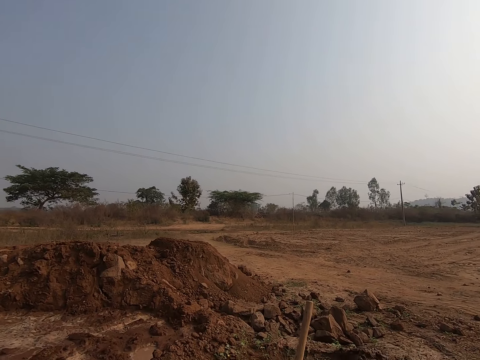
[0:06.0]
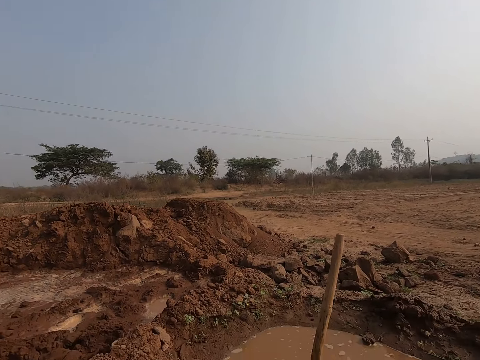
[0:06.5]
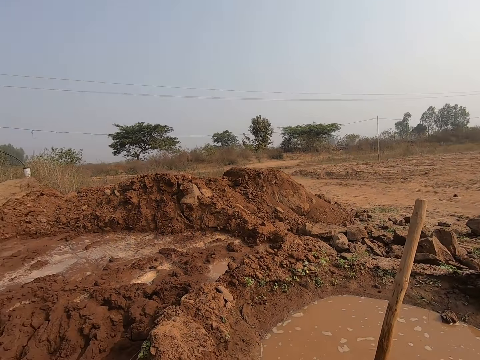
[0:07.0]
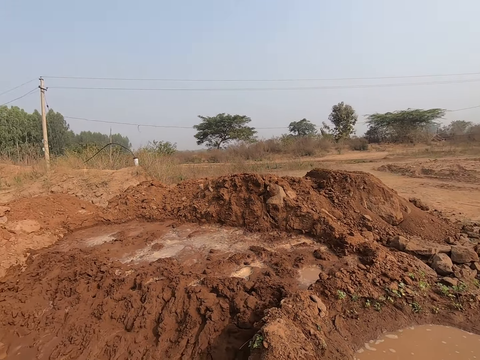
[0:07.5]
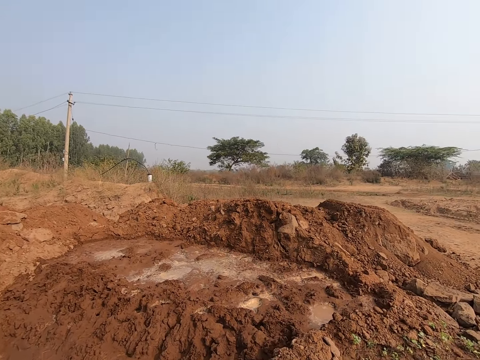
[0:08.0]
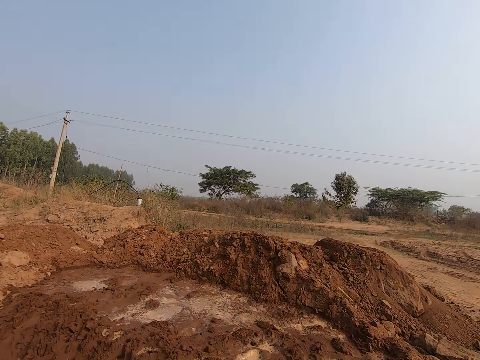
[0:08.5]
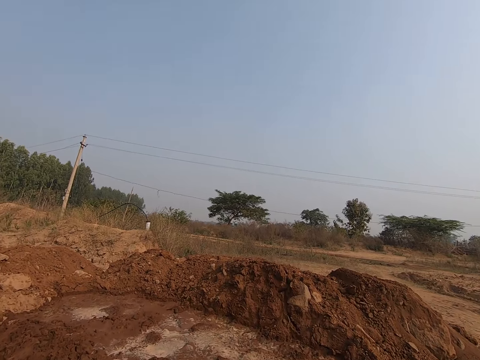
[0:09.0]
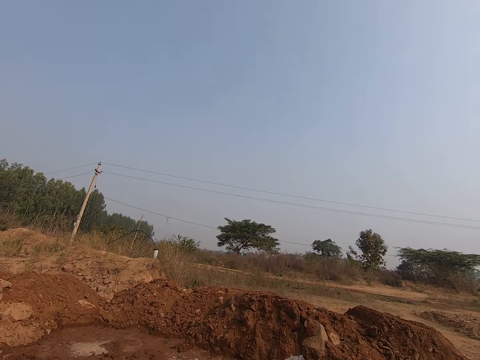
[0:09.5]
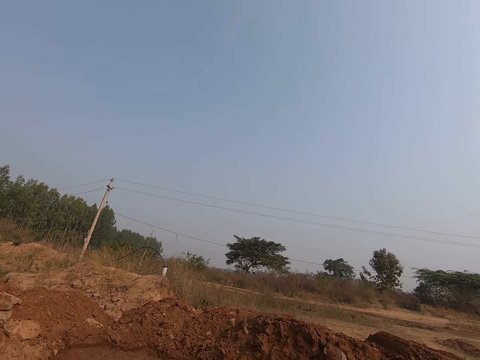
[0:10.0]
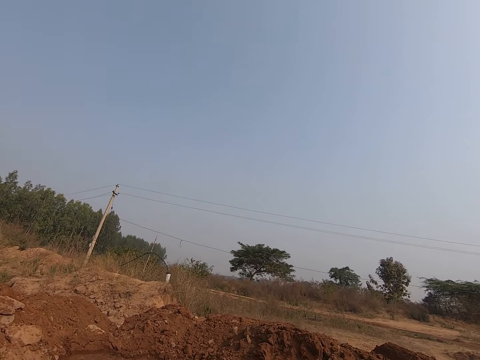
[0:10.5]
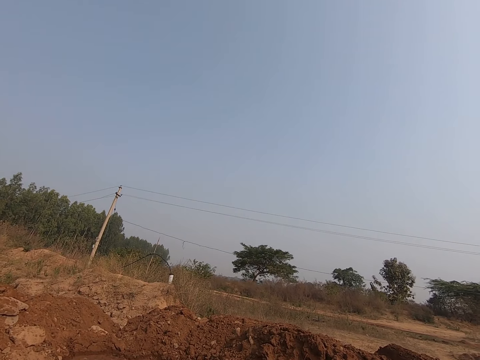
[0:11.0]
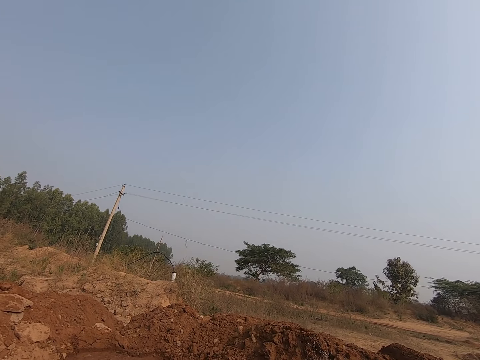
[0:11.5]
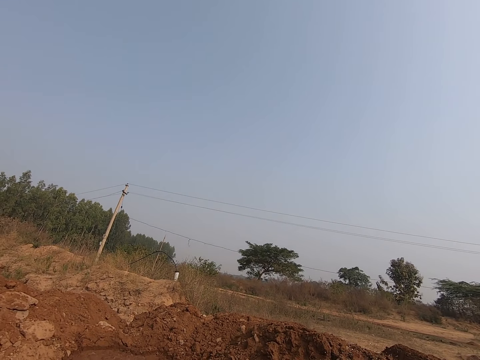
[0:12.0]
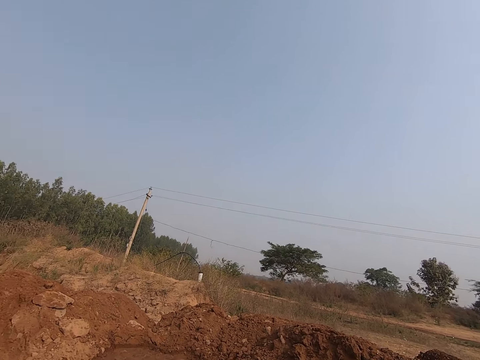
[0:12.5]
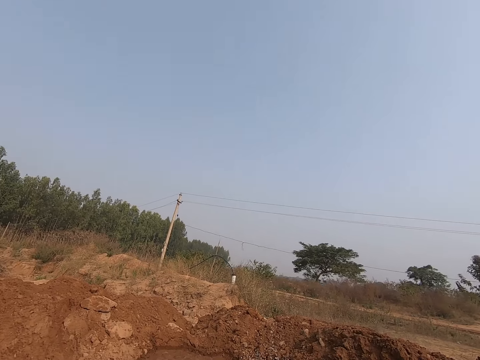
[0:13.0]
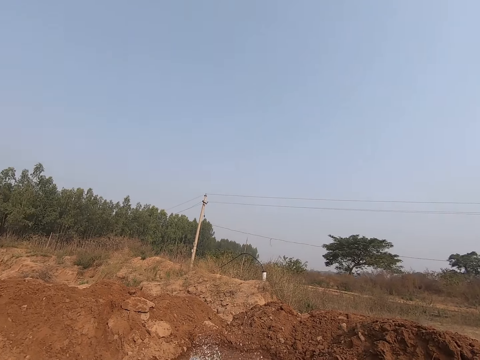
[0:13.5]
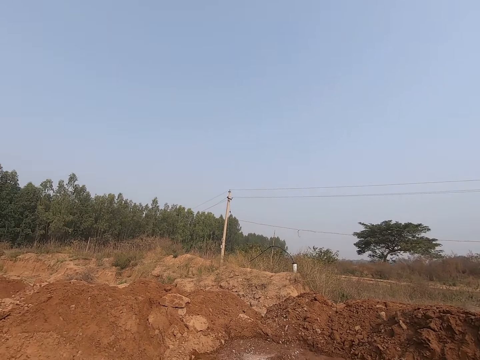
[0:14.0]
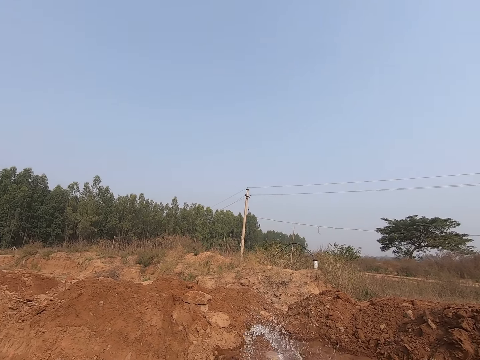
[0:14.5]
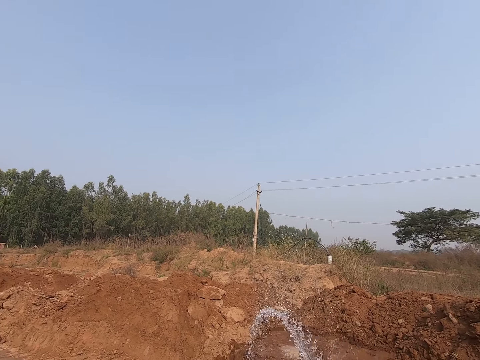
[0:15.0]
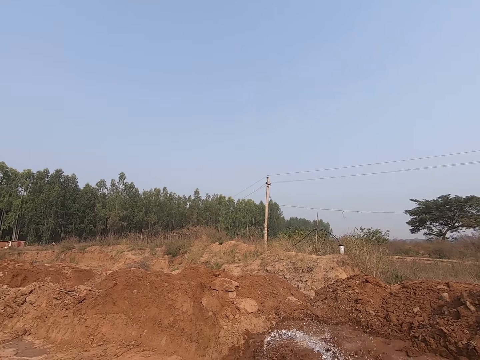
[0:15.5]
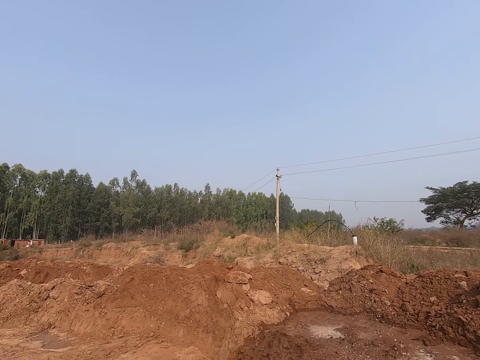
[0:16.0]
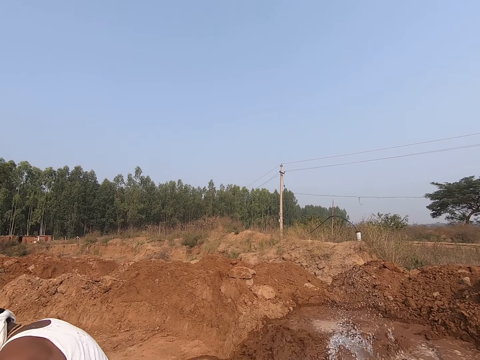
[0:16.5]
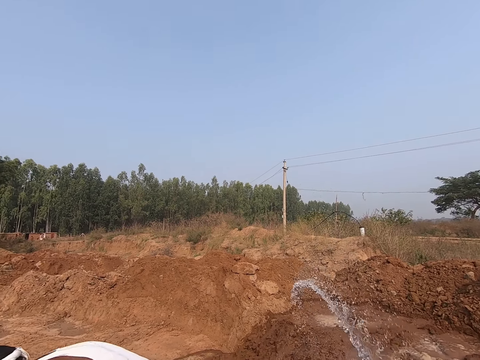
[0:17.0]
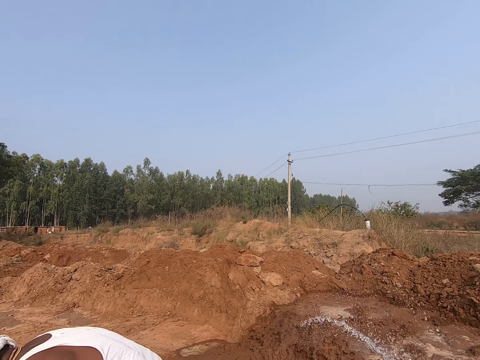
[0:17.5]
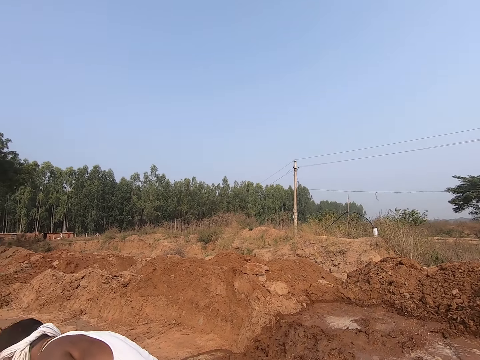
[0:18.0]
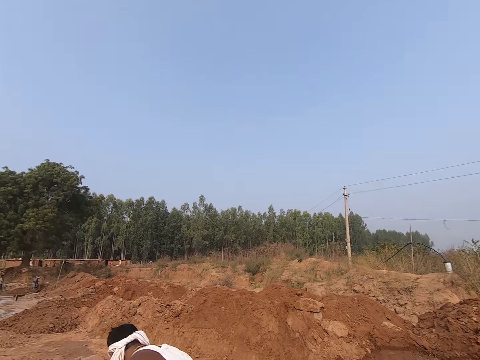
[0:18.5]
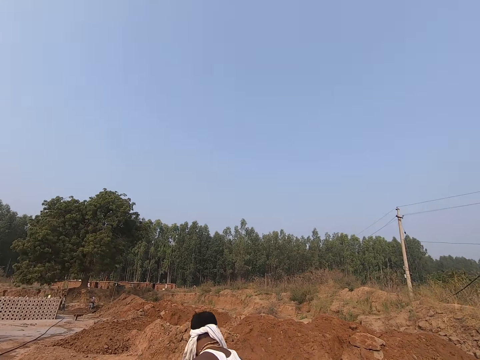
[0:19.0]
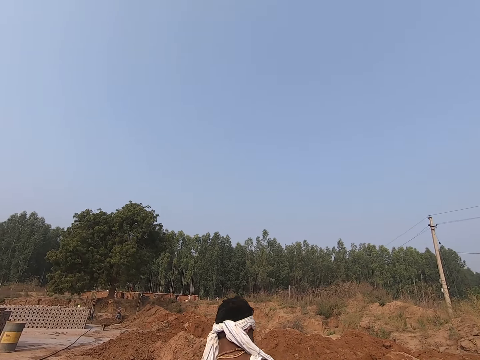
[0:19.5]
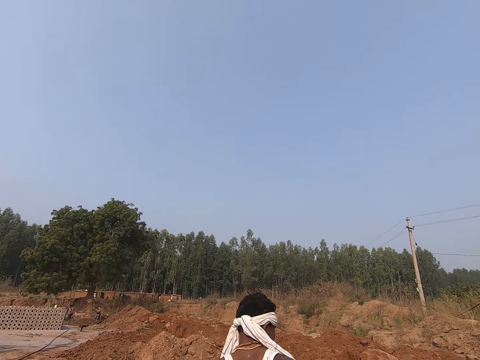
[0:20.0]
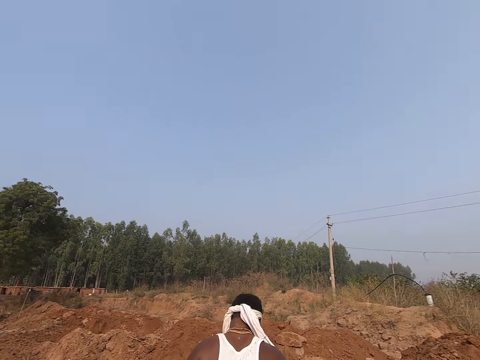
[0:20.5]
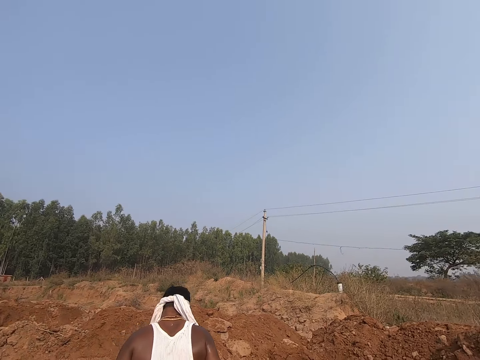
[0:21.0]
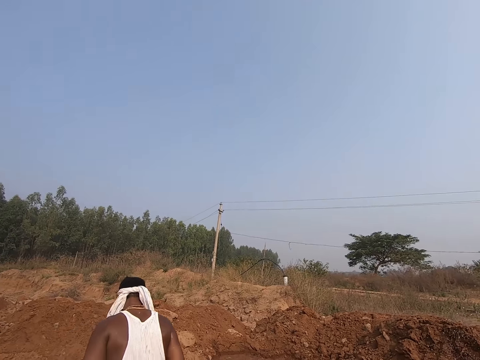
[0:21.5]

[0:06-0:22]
The camera wearer moves around the site. A man speaks to the camera wearer. The camera wearer pours water on the site. They look around.

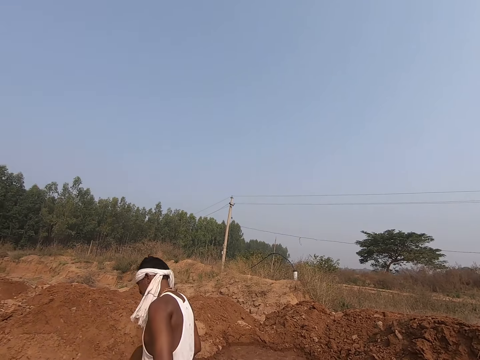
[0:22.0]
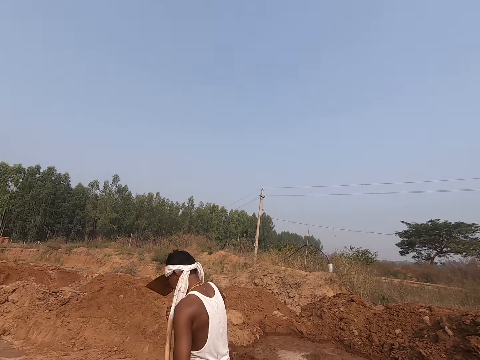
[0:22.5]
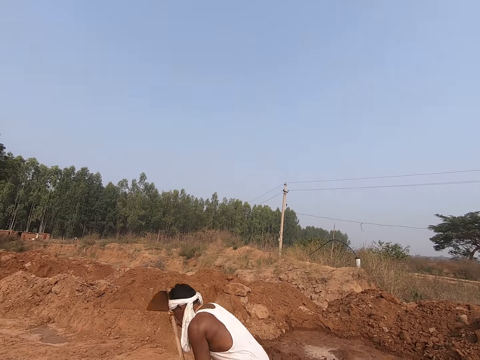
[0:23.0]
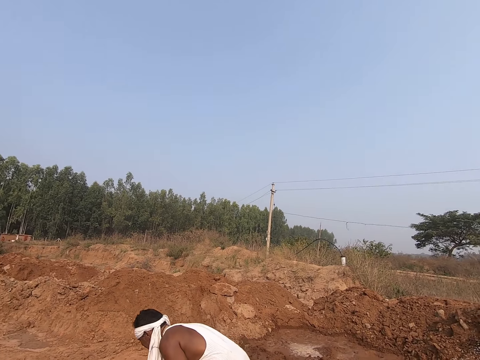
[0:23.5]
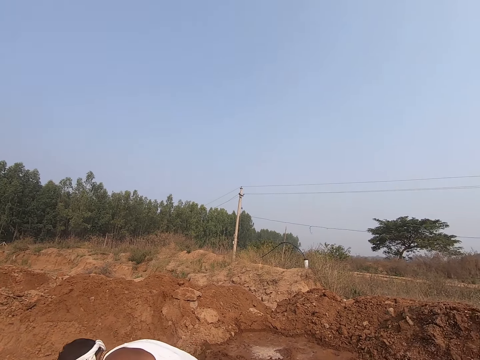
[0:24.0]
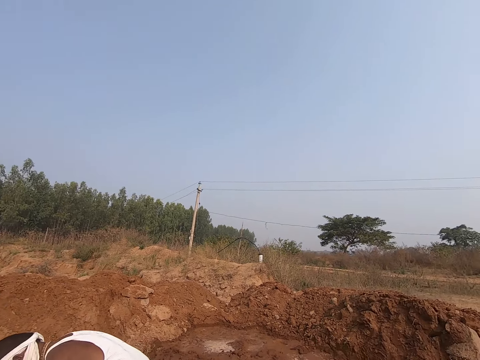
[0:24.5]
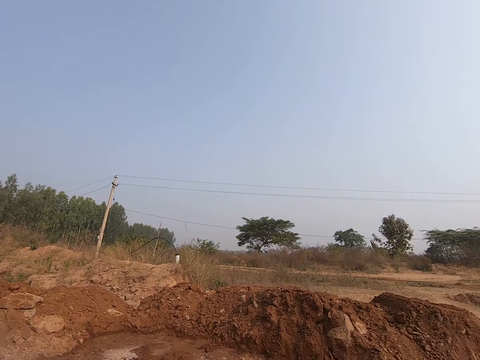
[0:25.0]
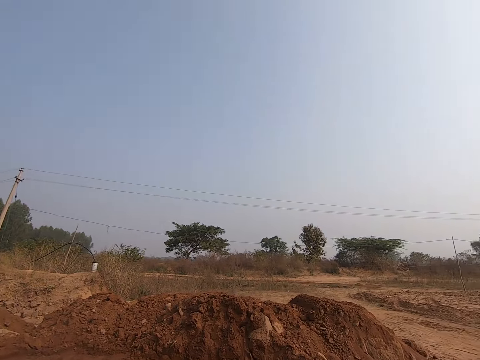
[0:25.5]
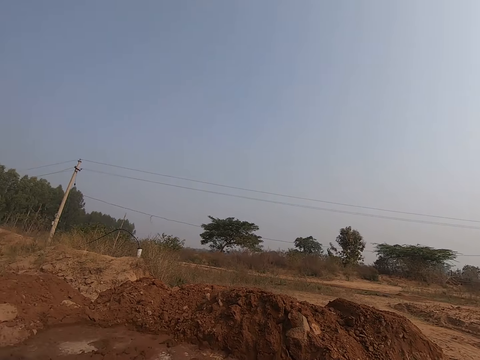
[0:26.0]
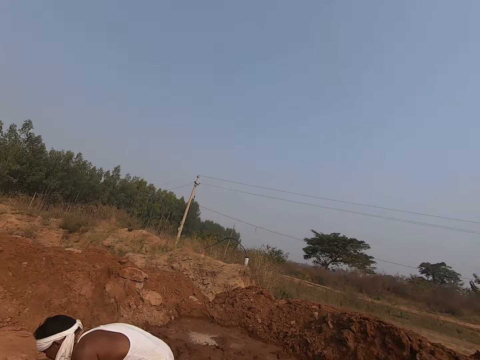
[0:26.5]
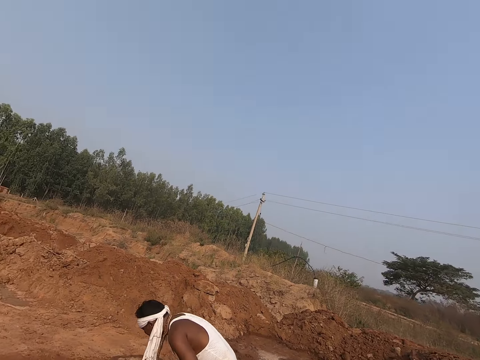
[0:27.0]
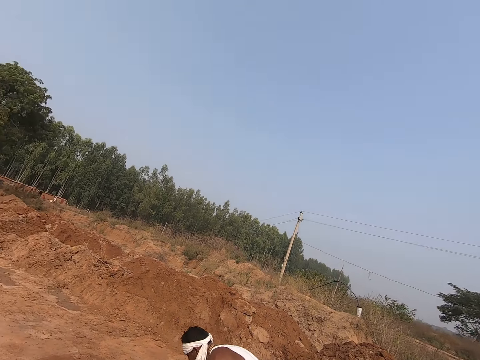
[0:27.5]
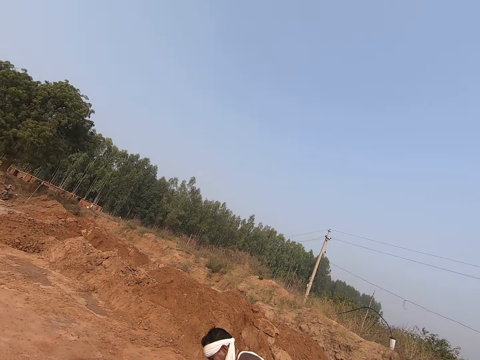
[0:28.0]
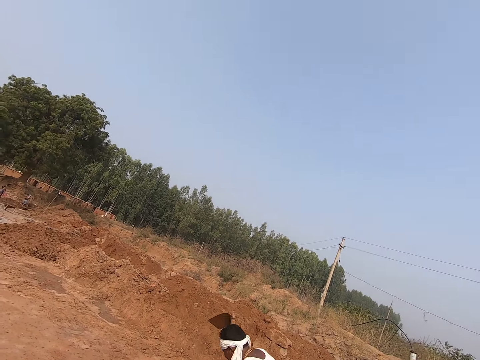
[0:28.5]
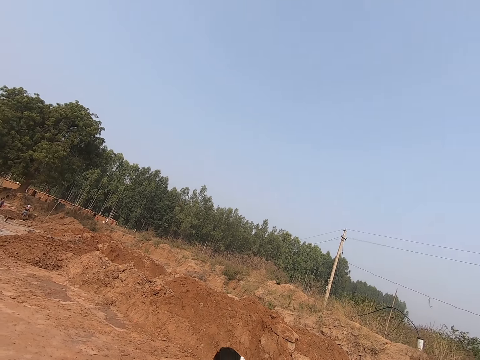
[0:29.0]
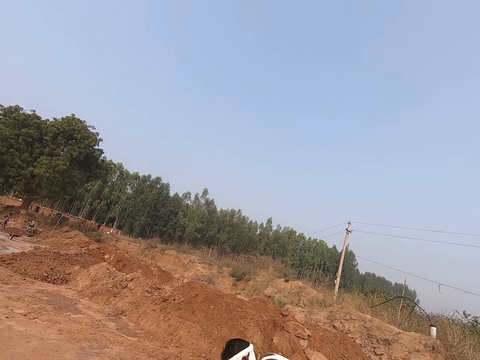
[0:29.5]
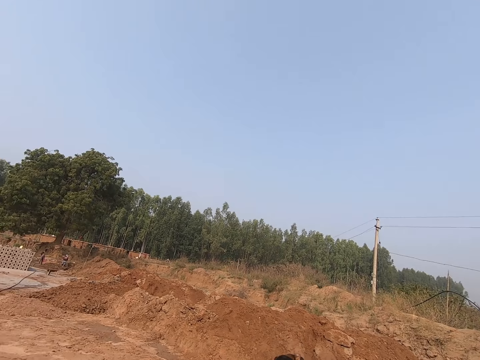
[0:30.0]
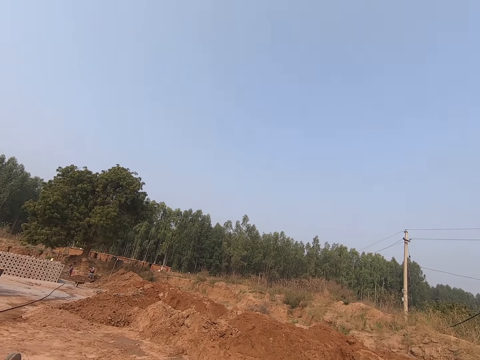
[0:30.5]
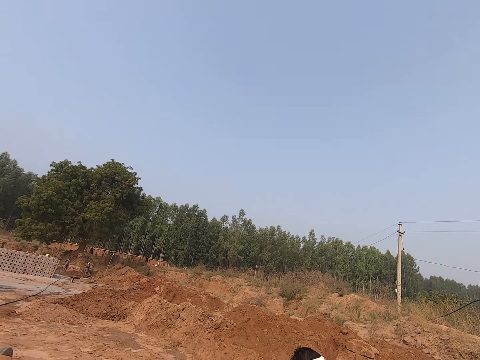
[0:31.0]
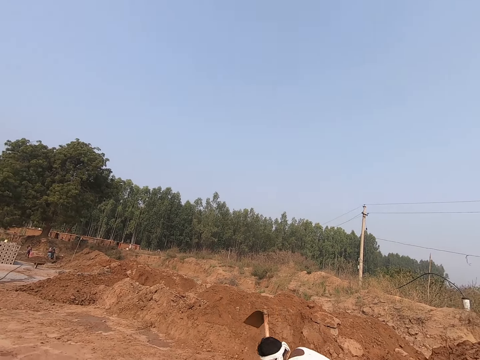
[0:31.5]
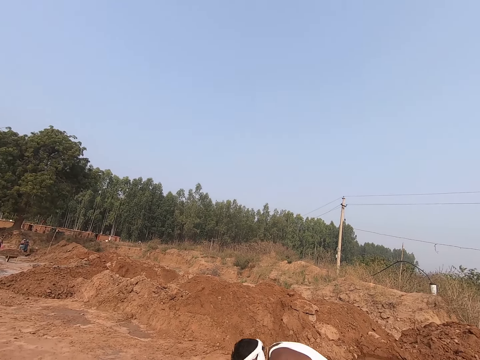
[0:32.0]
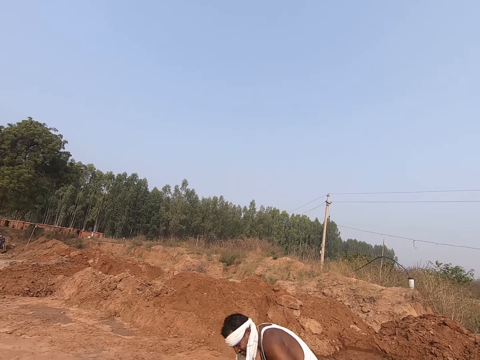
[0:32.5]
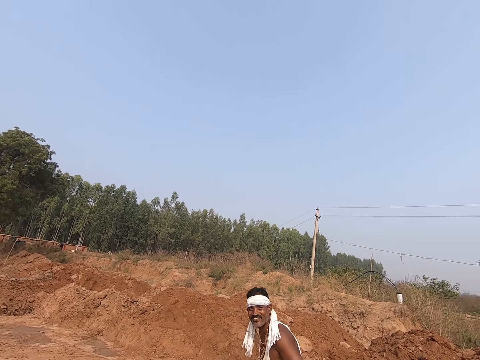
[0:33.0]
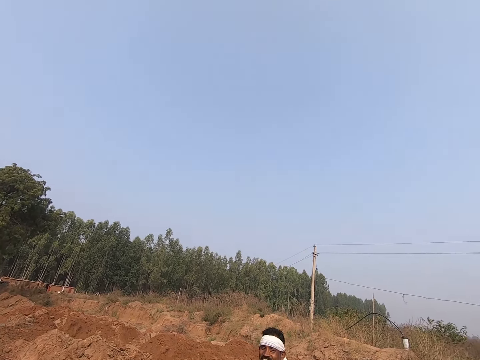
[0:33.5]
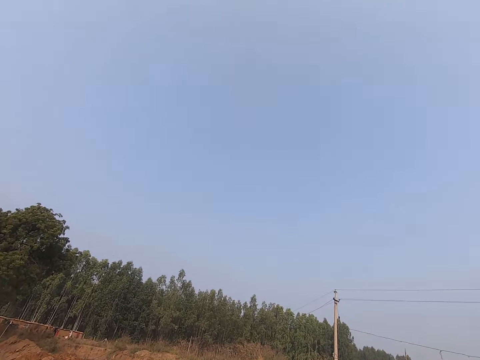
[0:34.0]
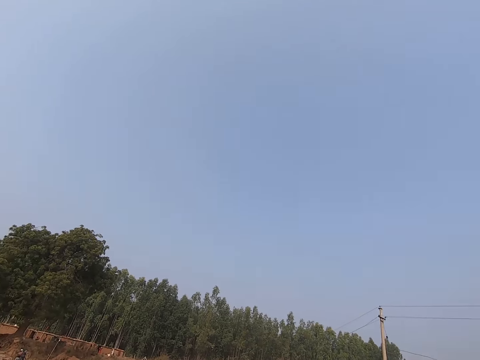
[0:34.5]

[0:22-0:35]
A man moves around the site. The camera wearer speaks to the man. The man digs the site with the hoe. The camera wearer looks around the site. The man speaks to the camera wearer and stands on the site.
